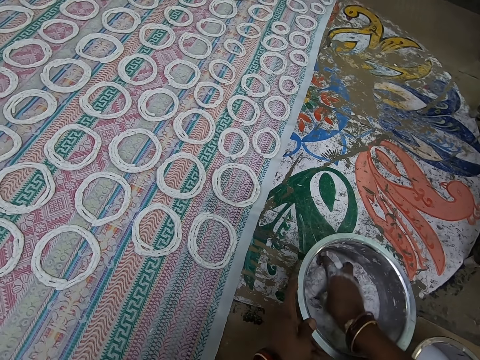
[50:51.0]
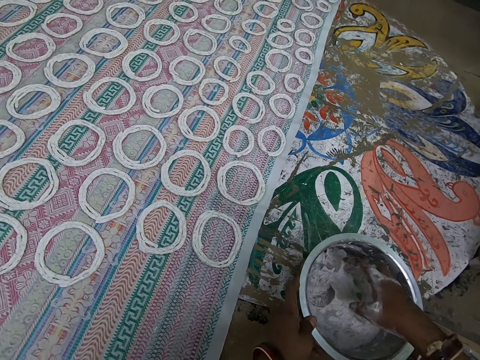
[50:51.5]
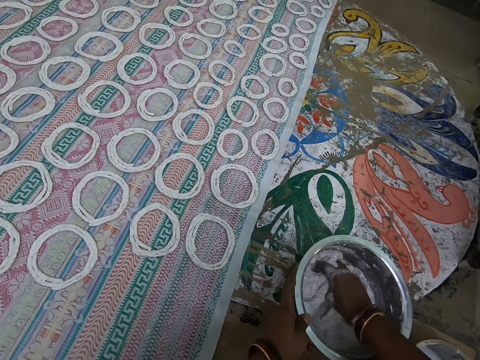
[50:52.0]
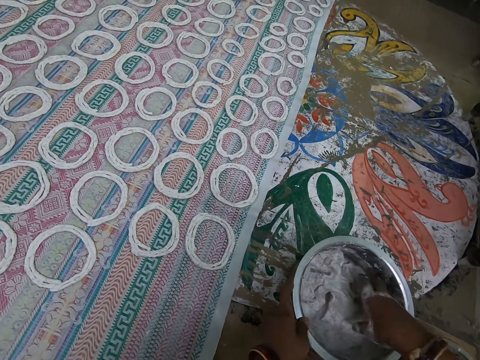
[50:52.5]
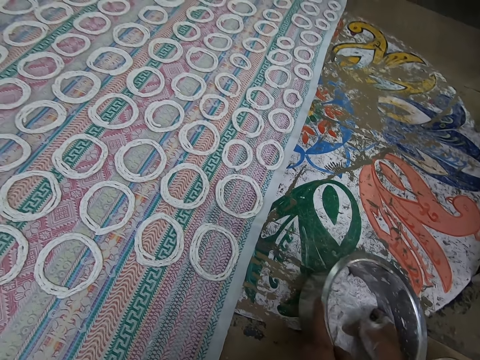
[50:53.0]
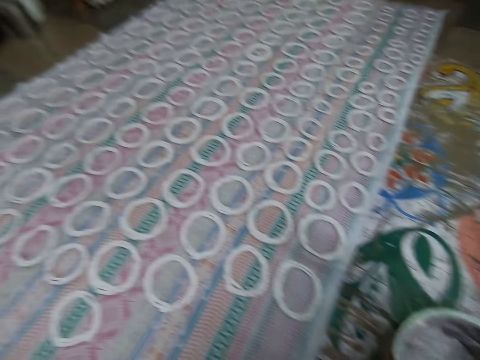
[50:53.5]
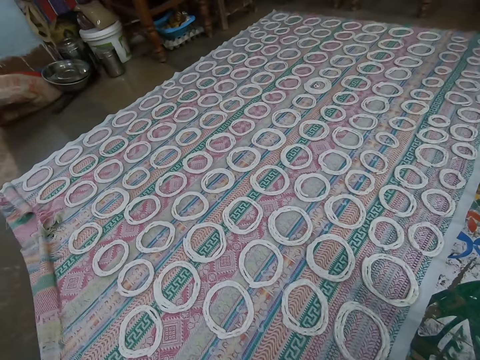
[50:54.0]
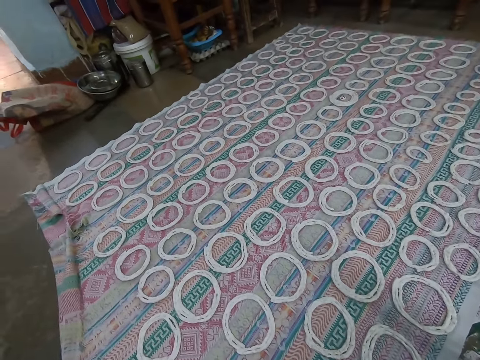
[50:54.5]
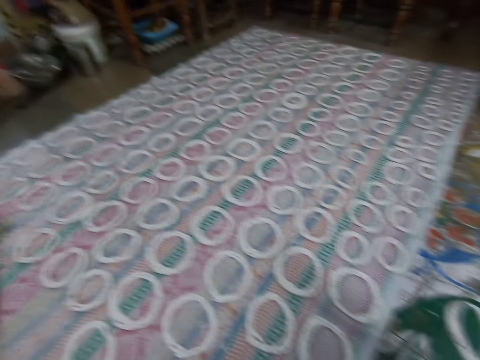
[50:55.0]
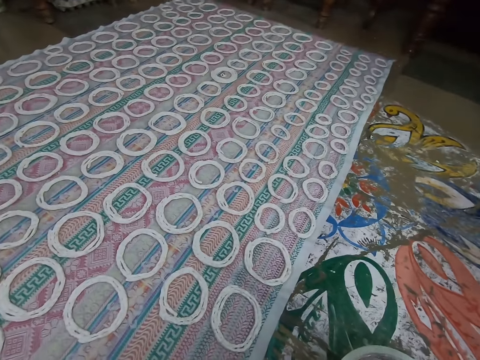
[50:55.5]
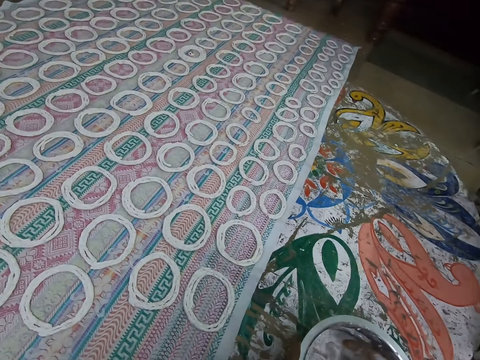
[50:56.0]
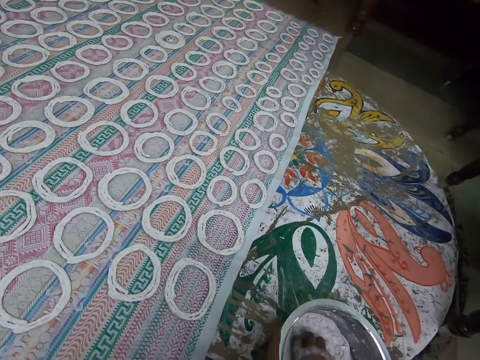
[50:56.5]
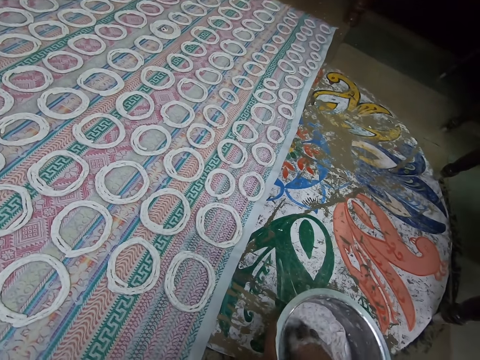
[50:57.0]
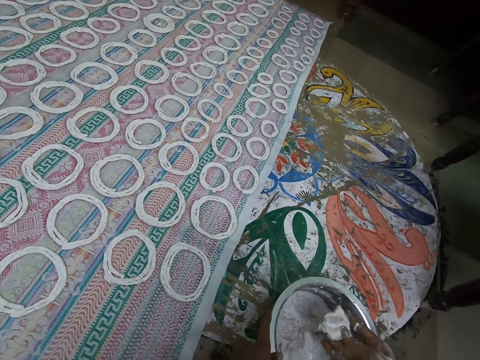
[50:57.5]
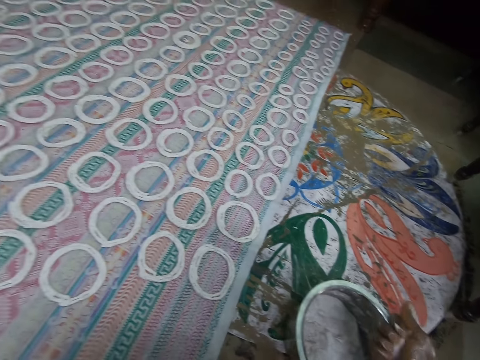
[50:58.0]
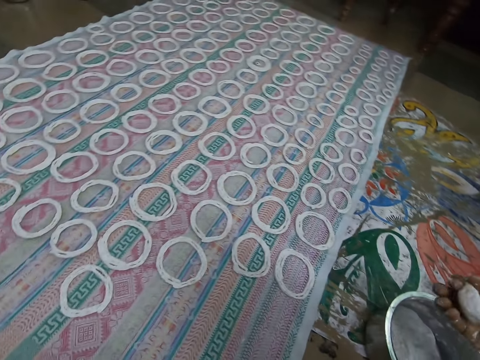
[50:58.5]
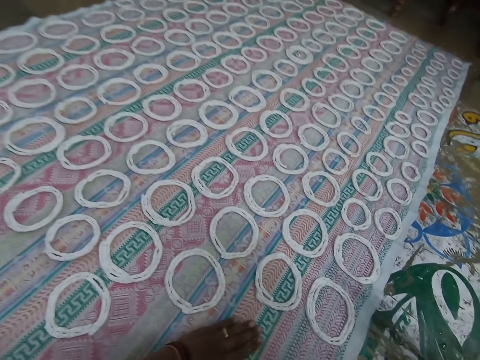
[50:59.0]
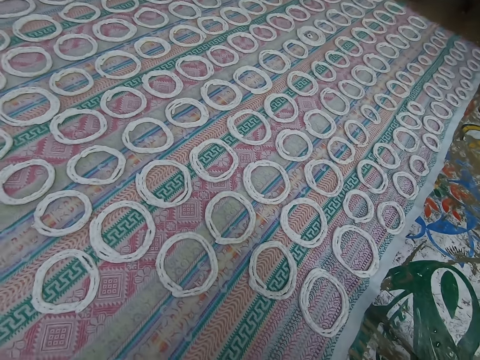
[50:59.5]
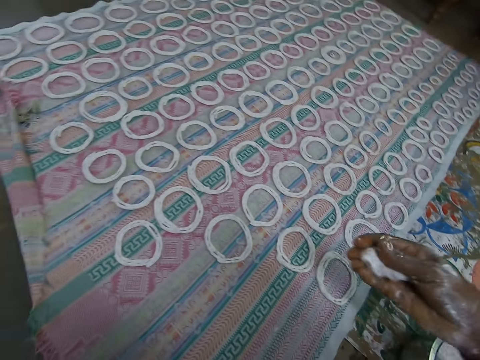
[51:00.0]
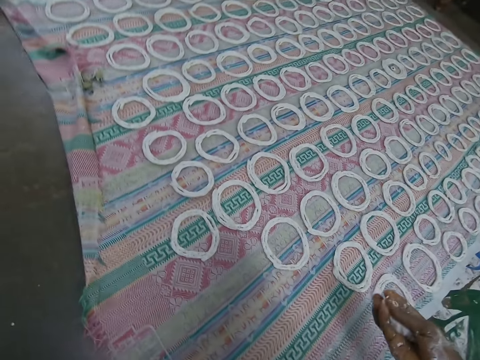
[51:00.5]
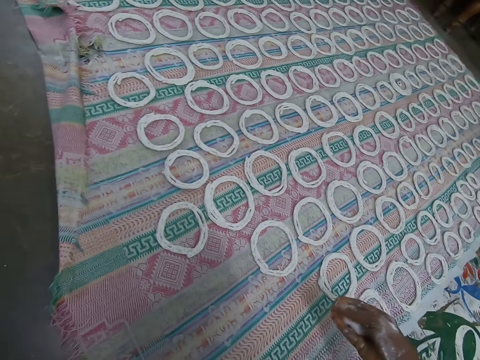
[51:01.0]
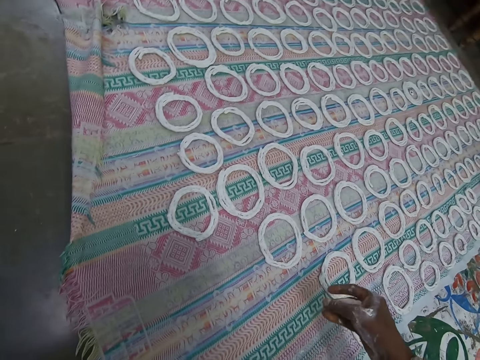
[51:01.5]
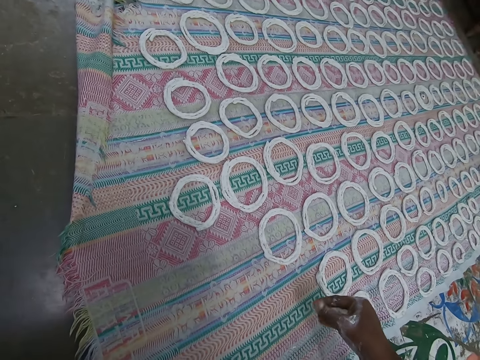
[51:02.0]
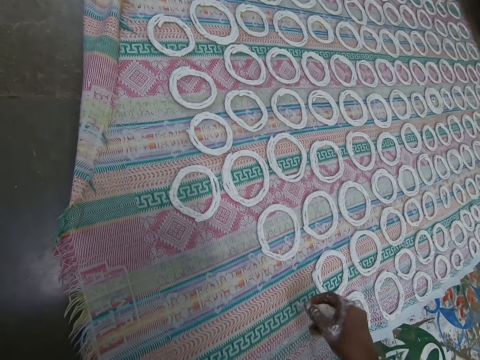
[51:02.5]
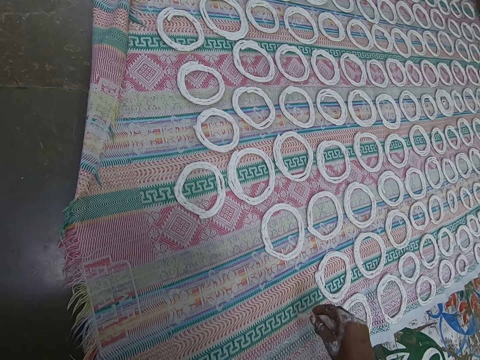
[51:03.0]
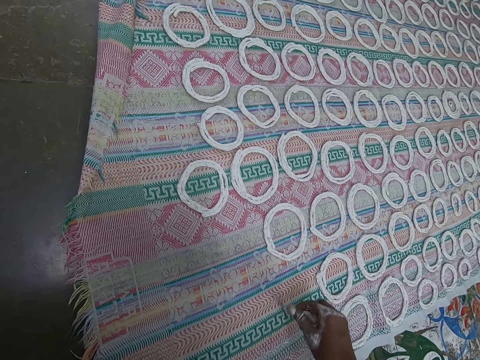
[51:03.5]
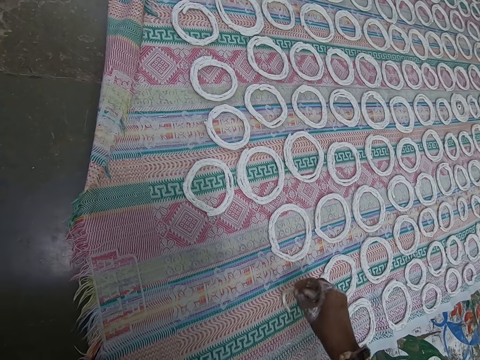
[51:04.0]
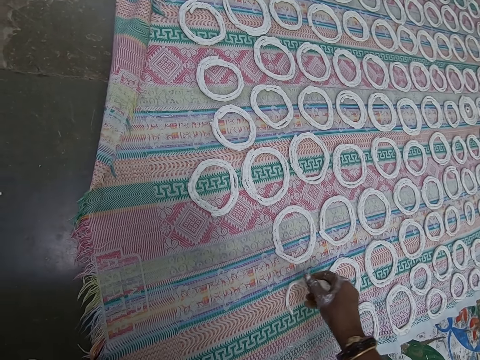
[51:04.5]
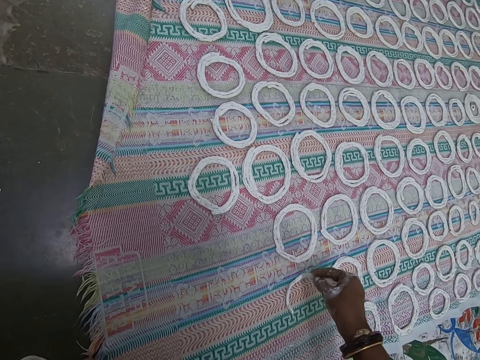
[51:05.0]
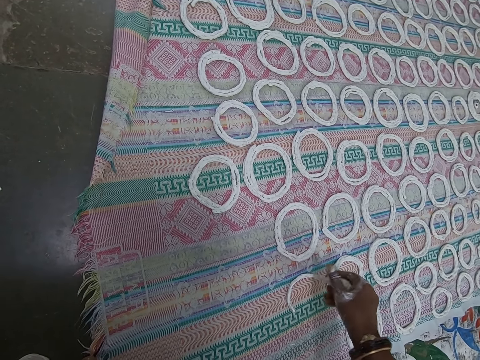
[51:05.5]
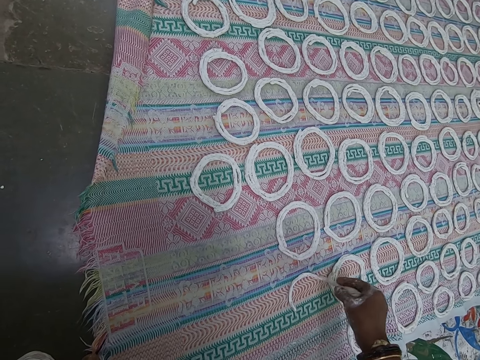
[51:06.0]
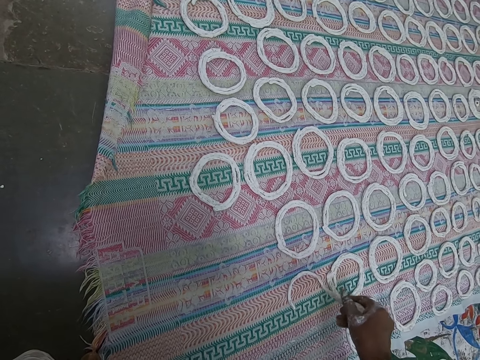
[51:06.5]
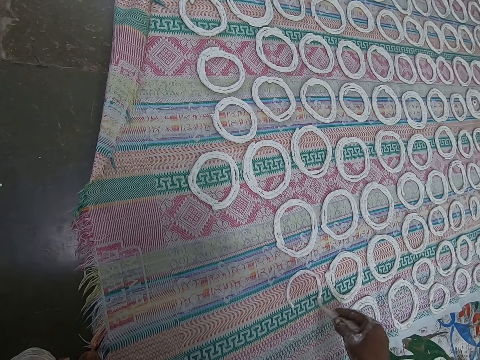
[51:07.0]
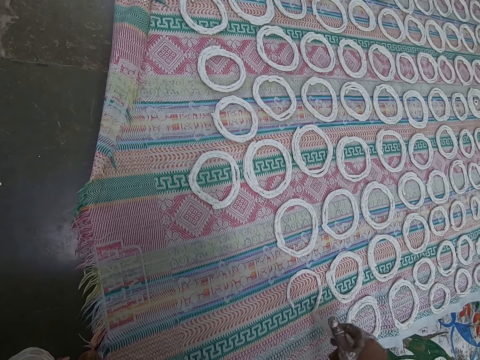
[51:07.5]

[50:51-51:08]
The camera wearer looks around. He takes some murukku paste from the plate on the floor with his right hand. He folds the murukku paste with his right hand. He wipes the fabric on the floor with his left hand. He rolls the murukku paste with his right hand. He shapes the murukku paste on the fabric on the floor with his right hand.

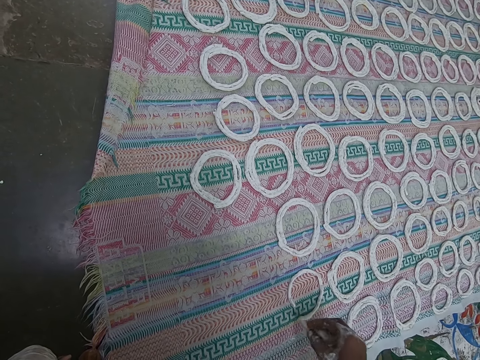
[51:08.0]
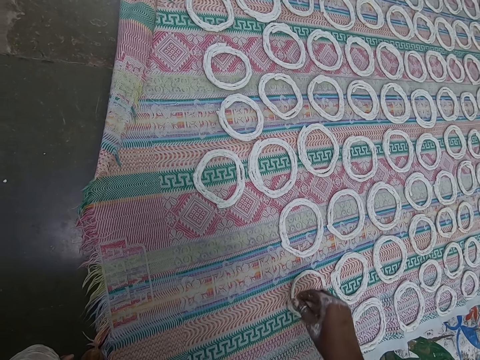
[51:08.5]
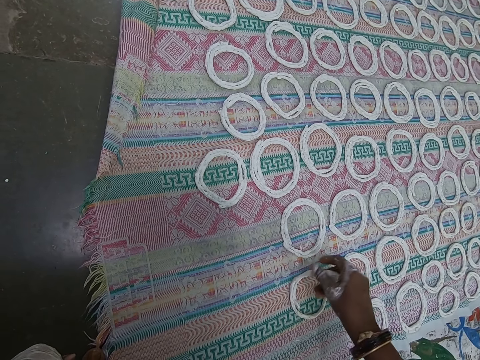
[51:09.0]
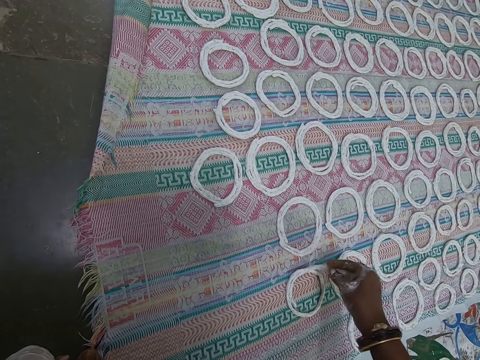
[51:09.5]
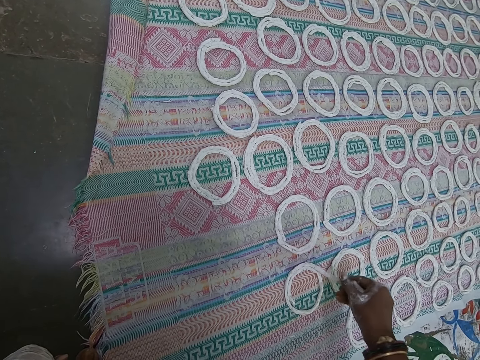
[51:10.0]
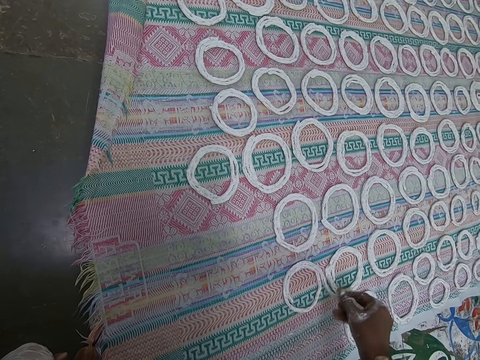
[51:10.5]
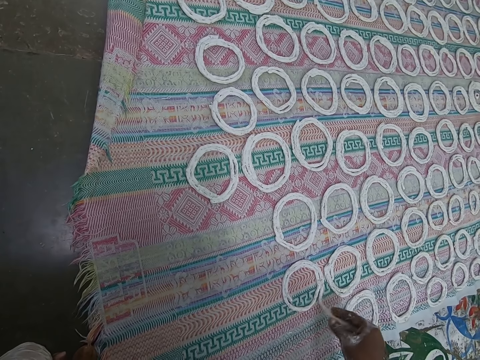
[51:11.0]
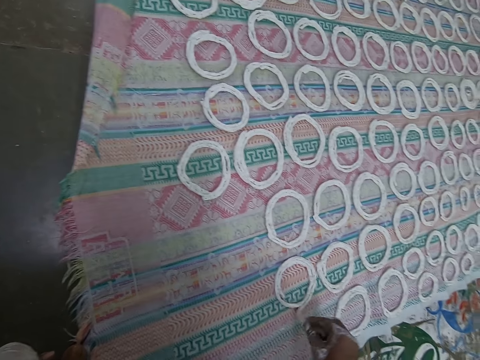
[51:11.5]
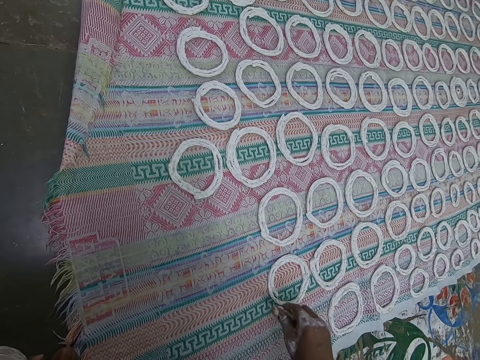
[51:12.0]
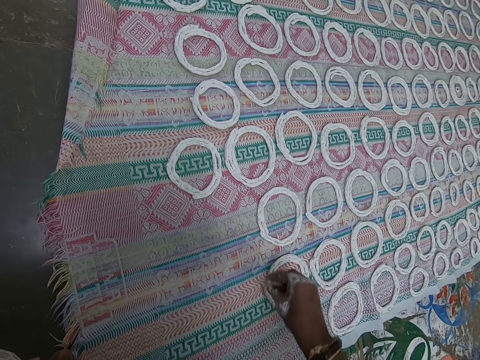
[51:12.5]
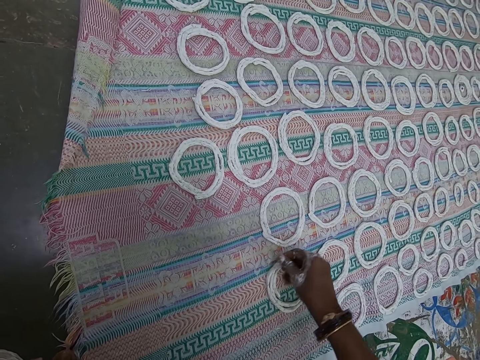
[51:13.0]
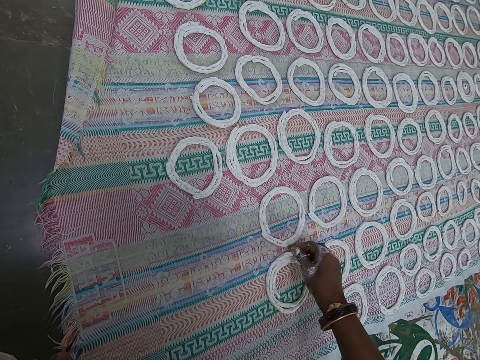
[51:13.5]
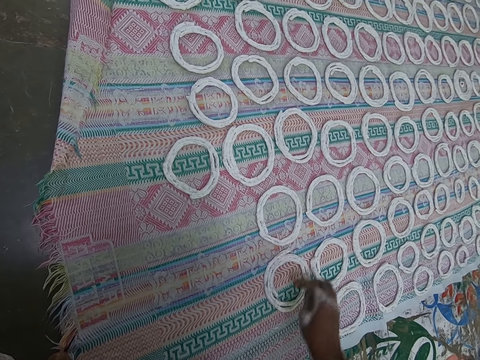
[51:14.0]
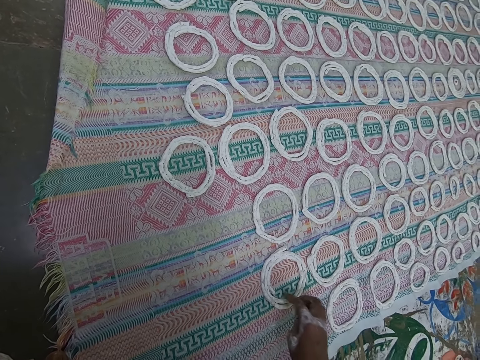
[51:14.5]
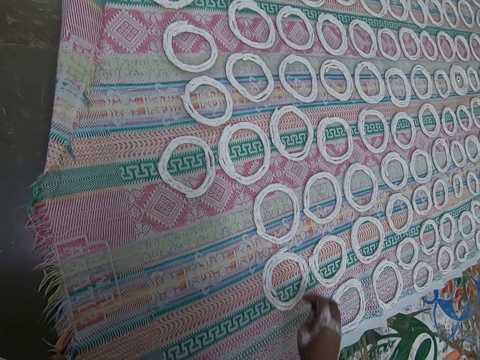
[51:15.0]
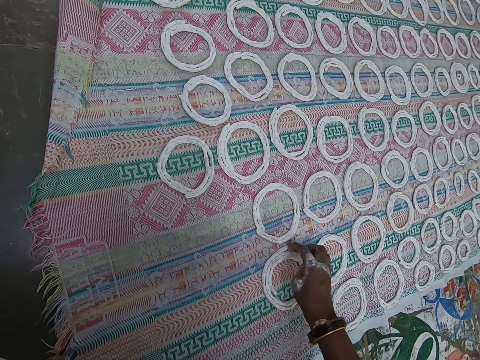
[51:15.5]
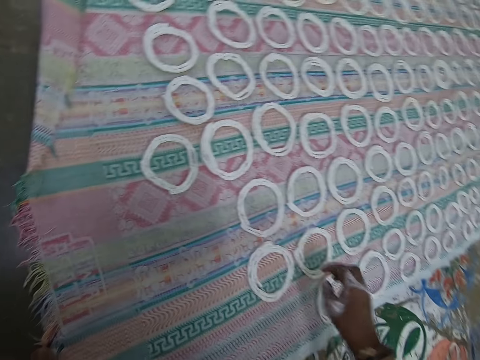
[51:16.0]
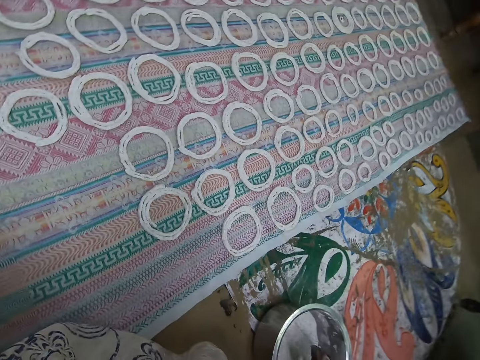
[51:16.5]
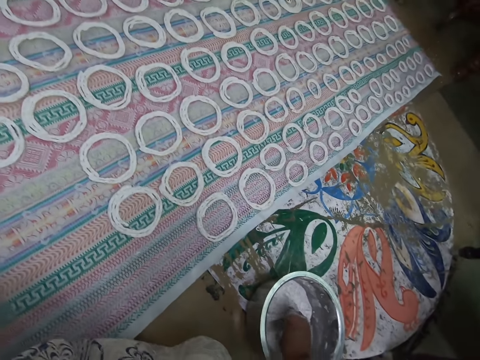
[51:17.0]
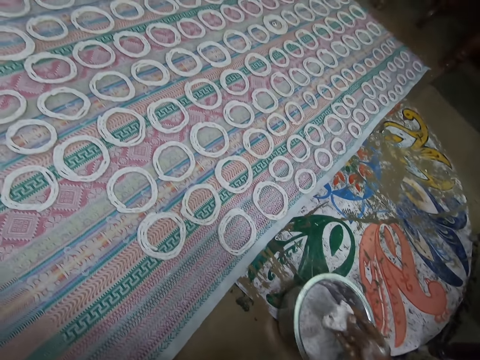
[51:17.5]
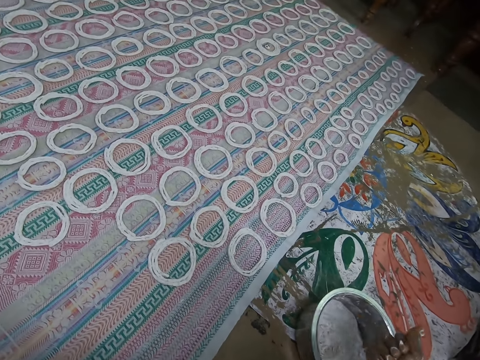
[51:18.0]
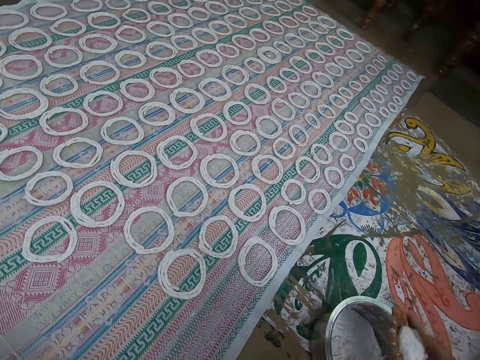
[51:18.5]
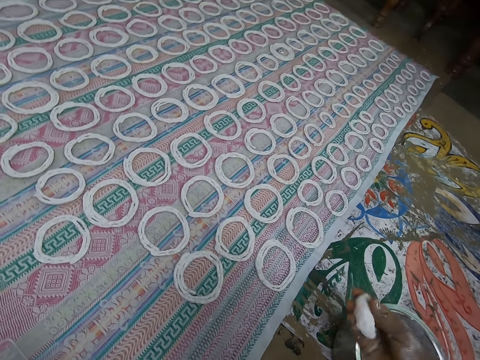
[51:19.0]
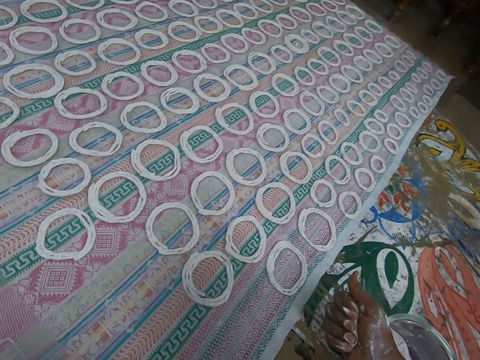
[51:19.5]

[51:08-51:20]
The camera wearer adjusts the murukku paste on the fabric with his right hand. He adjusts it again. He takes some murukku paste or dough from the plate on the floor with his right hand. He folds the murukku paste with his right hand. He rolls the dough in the hand.
